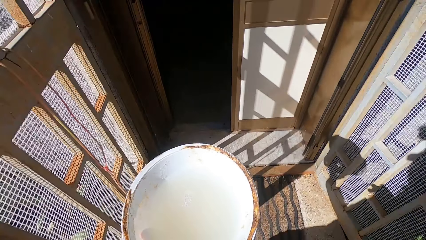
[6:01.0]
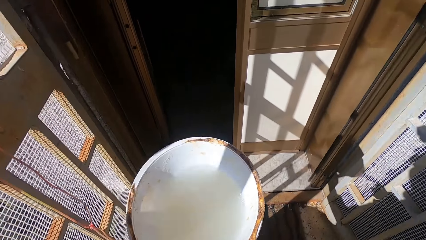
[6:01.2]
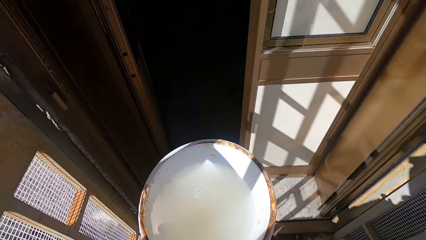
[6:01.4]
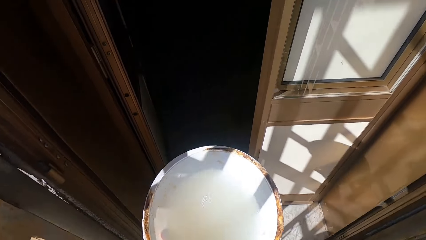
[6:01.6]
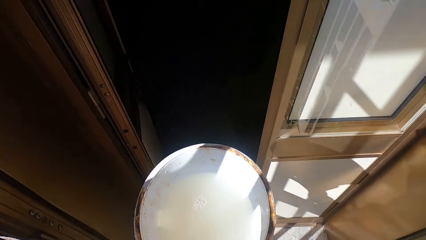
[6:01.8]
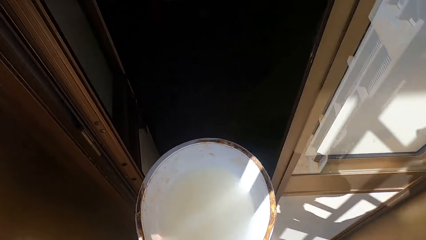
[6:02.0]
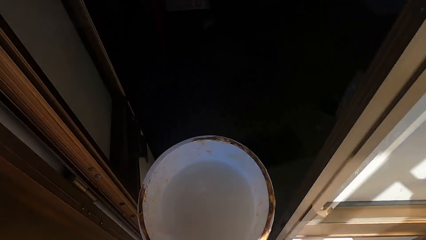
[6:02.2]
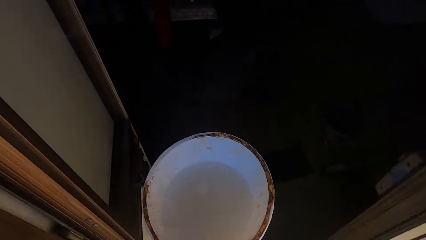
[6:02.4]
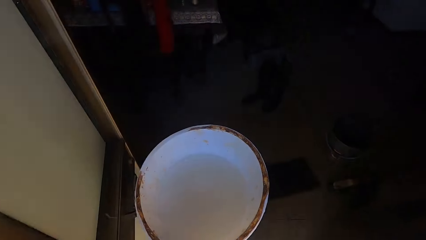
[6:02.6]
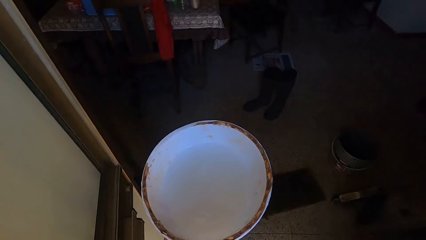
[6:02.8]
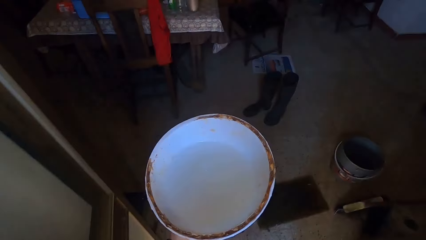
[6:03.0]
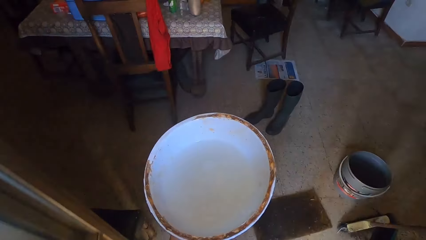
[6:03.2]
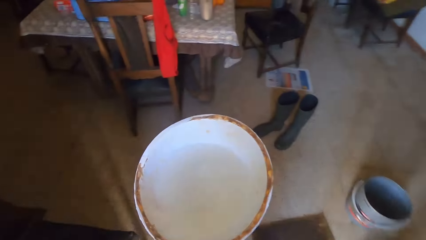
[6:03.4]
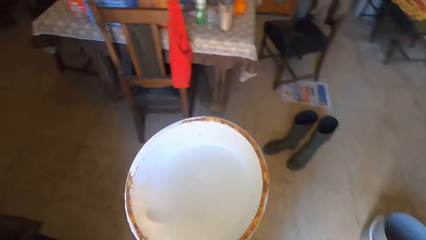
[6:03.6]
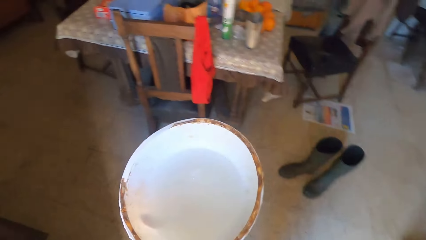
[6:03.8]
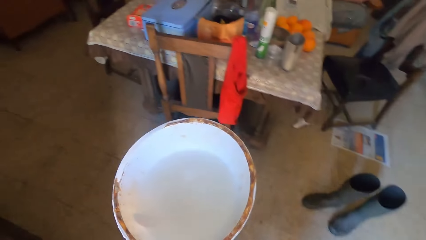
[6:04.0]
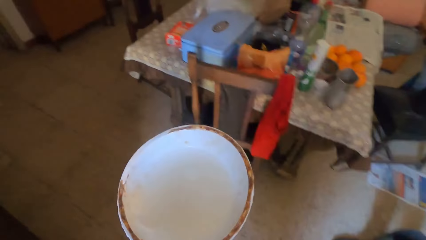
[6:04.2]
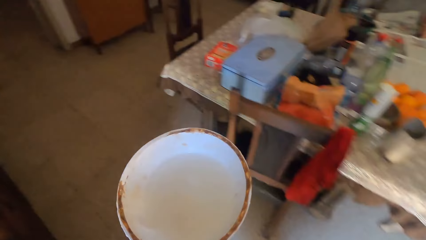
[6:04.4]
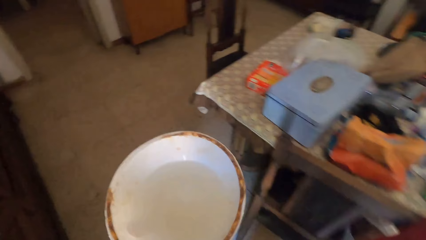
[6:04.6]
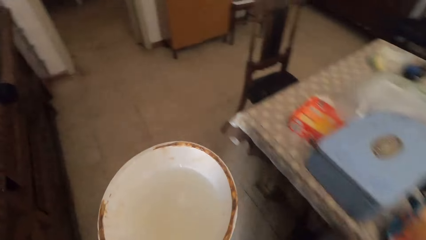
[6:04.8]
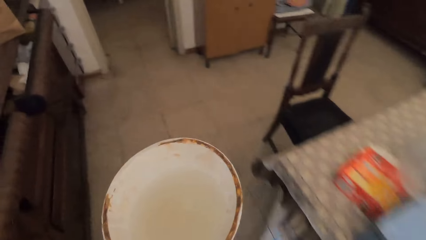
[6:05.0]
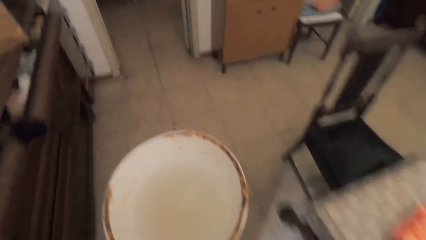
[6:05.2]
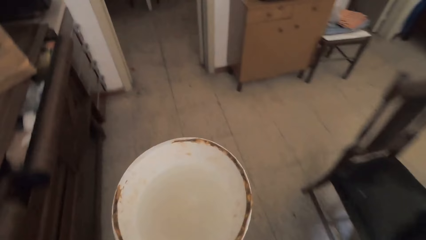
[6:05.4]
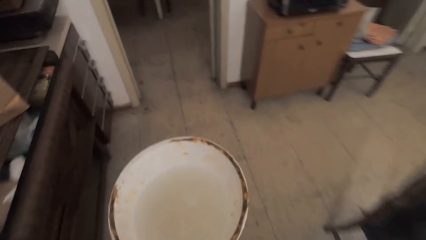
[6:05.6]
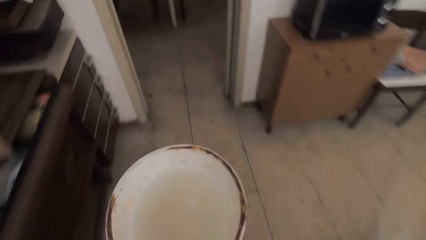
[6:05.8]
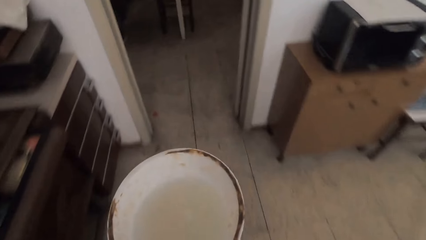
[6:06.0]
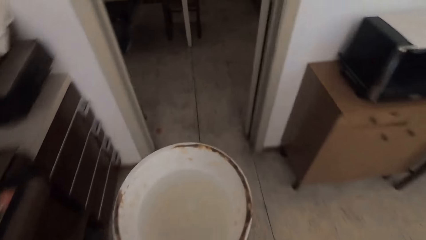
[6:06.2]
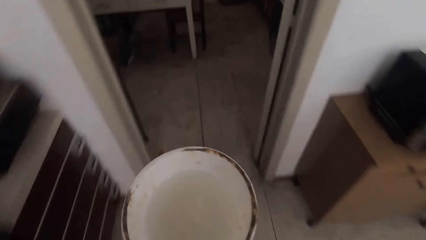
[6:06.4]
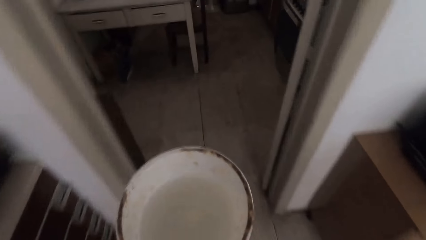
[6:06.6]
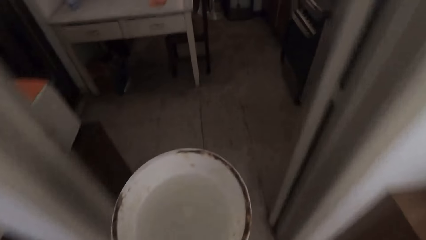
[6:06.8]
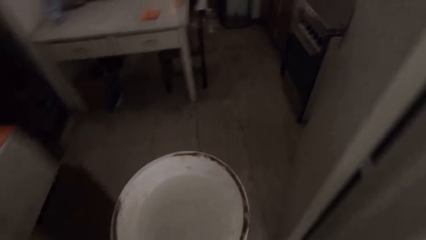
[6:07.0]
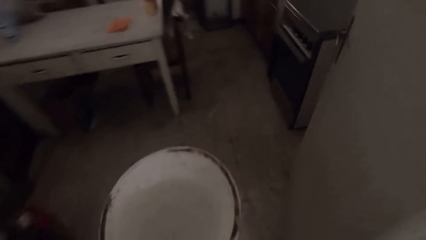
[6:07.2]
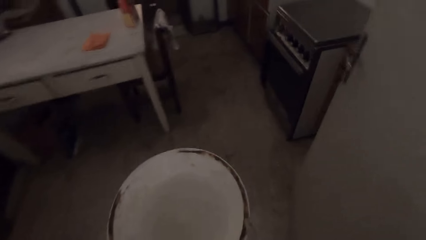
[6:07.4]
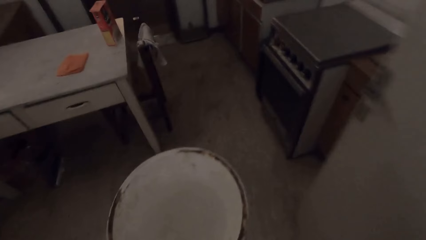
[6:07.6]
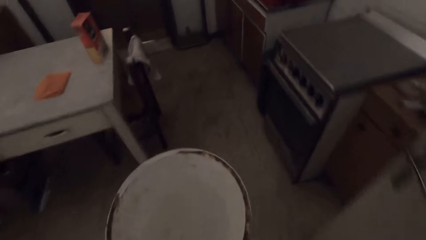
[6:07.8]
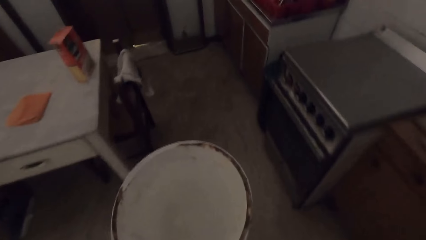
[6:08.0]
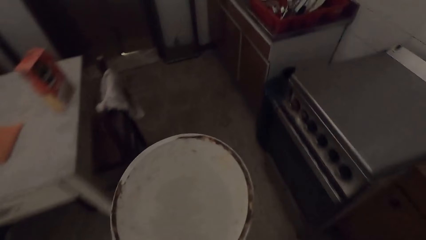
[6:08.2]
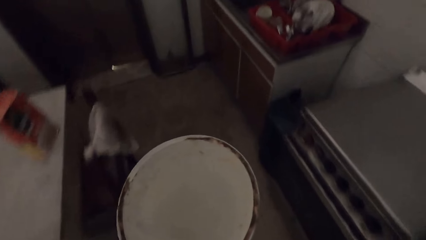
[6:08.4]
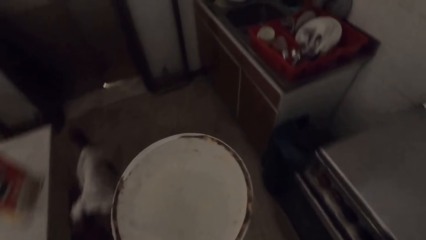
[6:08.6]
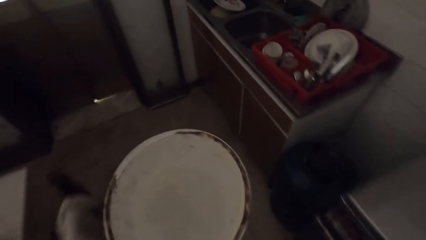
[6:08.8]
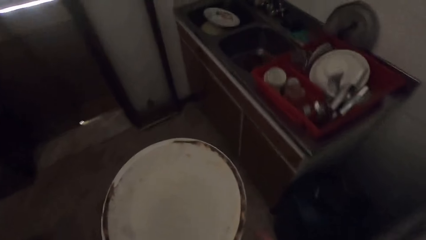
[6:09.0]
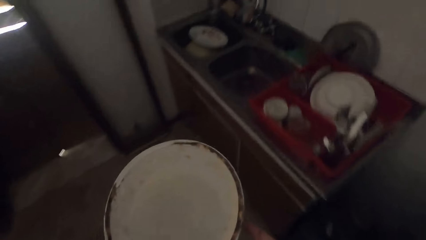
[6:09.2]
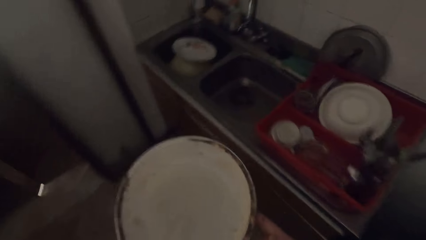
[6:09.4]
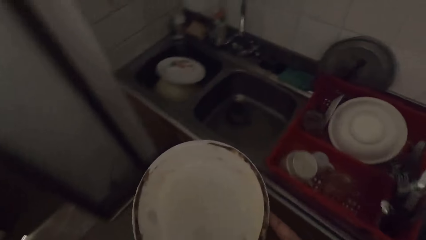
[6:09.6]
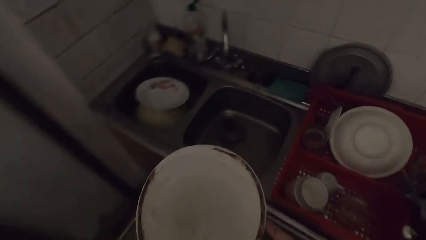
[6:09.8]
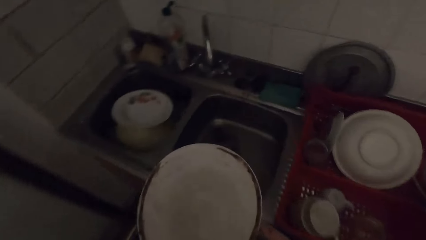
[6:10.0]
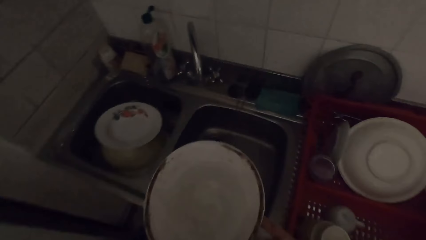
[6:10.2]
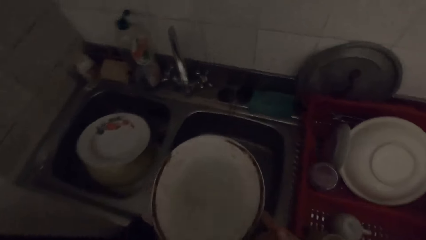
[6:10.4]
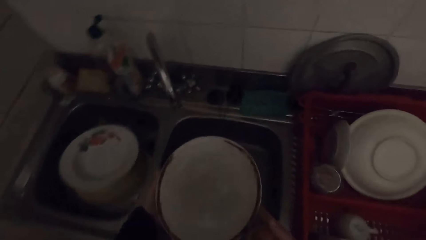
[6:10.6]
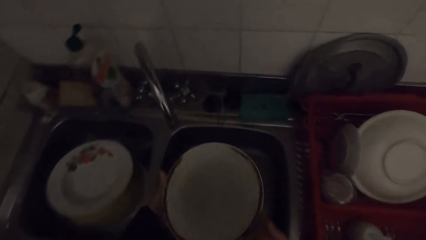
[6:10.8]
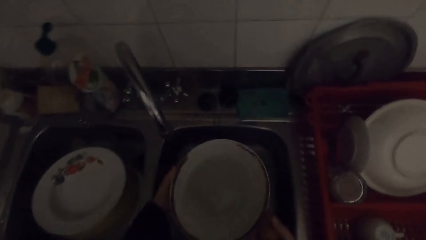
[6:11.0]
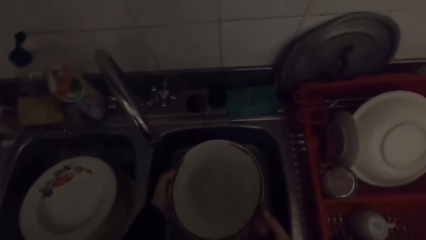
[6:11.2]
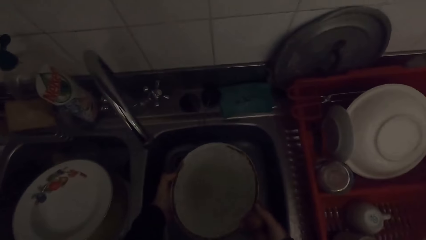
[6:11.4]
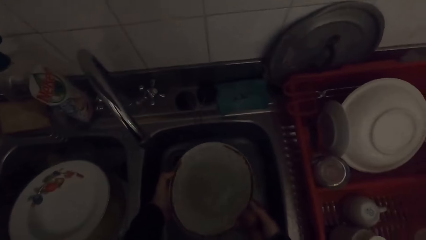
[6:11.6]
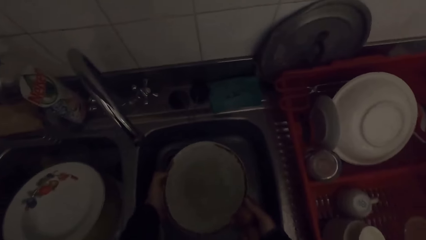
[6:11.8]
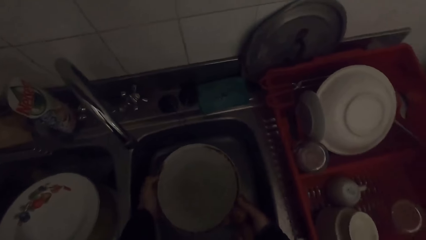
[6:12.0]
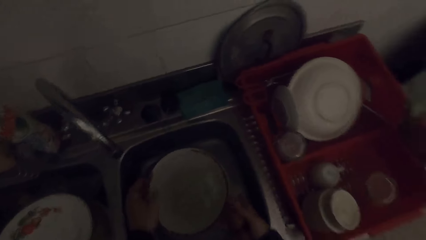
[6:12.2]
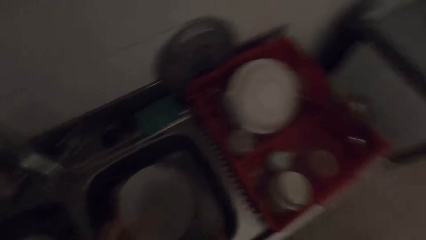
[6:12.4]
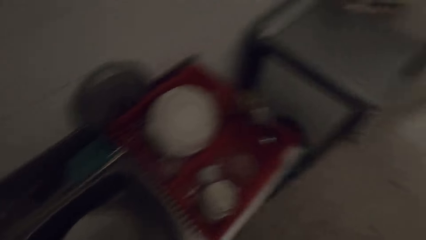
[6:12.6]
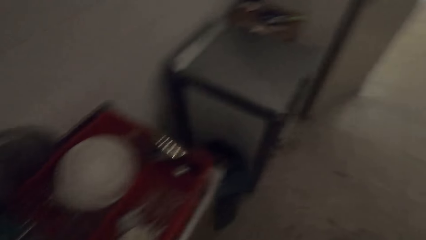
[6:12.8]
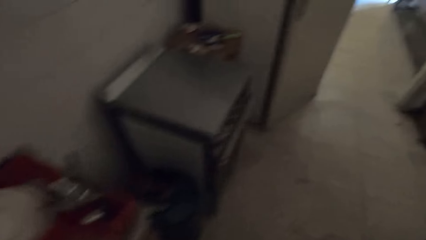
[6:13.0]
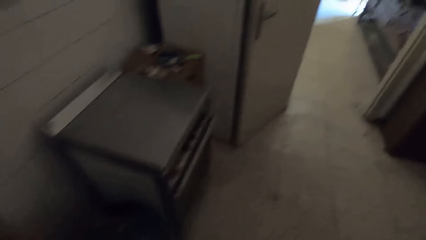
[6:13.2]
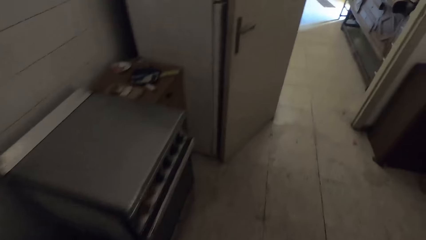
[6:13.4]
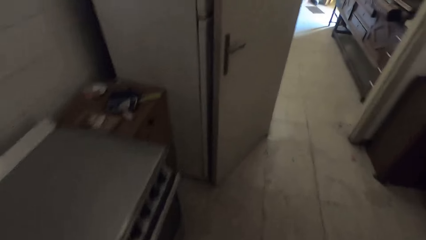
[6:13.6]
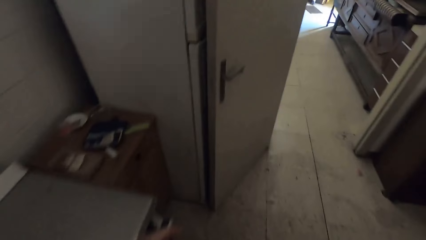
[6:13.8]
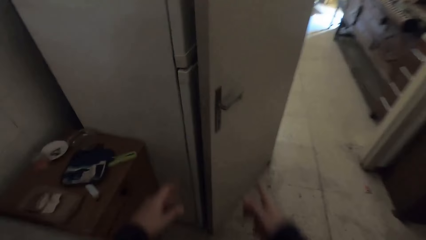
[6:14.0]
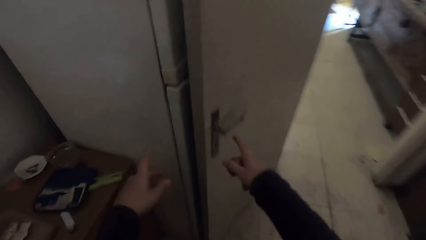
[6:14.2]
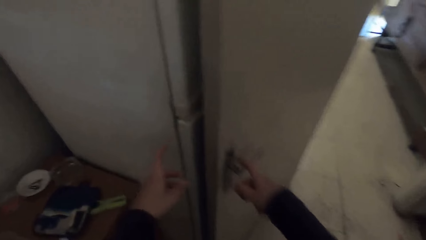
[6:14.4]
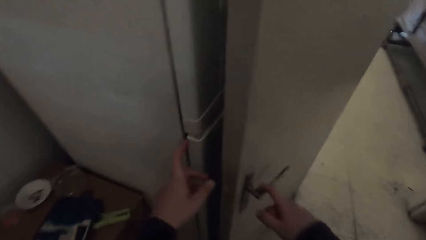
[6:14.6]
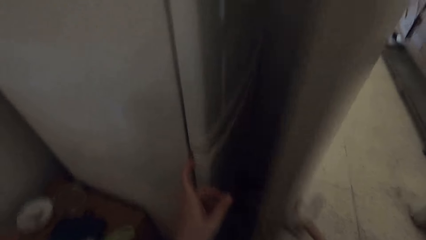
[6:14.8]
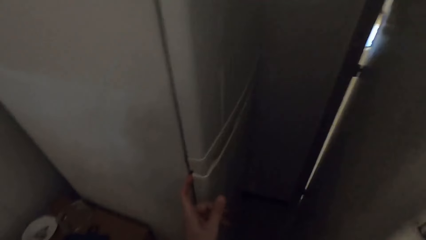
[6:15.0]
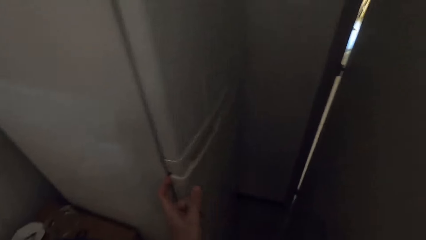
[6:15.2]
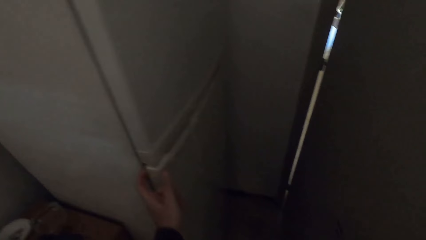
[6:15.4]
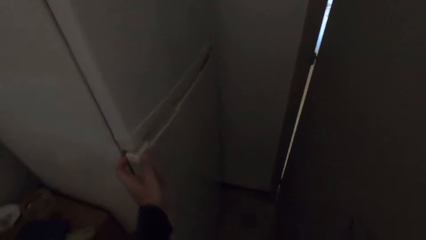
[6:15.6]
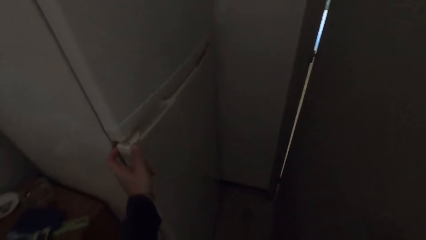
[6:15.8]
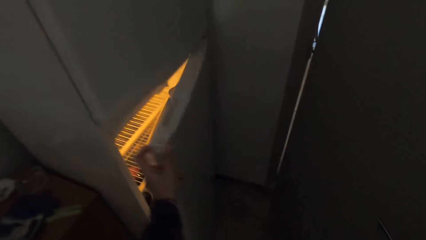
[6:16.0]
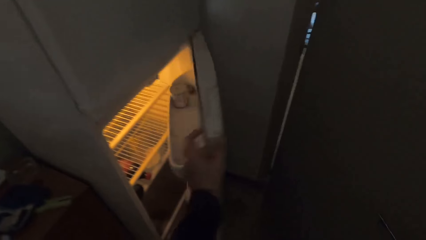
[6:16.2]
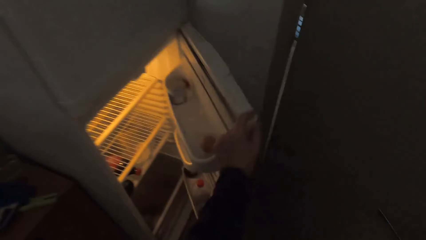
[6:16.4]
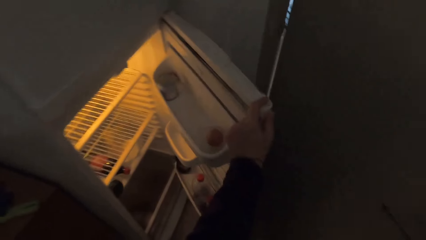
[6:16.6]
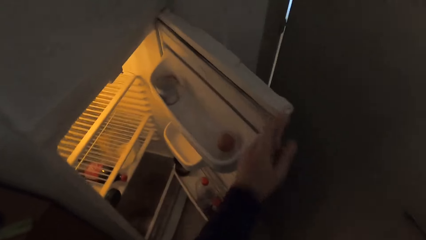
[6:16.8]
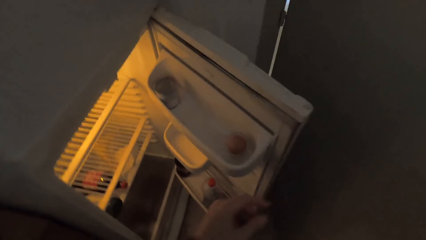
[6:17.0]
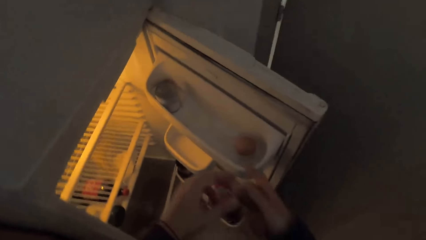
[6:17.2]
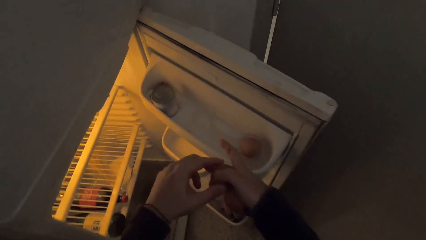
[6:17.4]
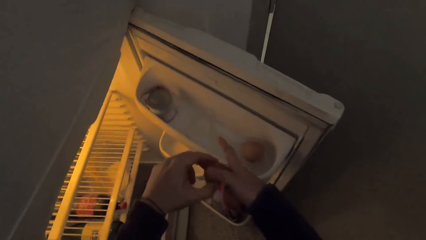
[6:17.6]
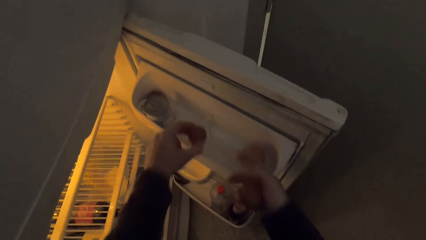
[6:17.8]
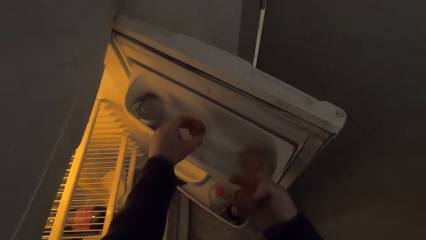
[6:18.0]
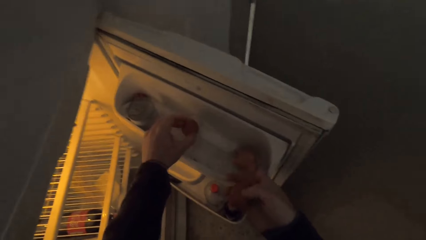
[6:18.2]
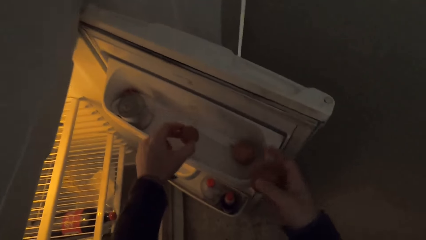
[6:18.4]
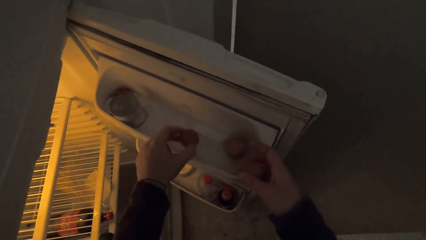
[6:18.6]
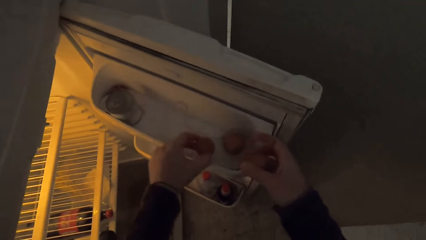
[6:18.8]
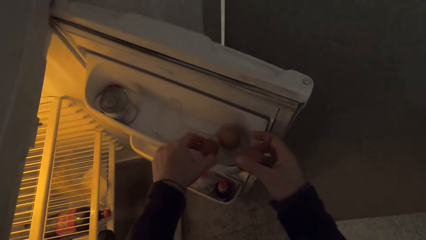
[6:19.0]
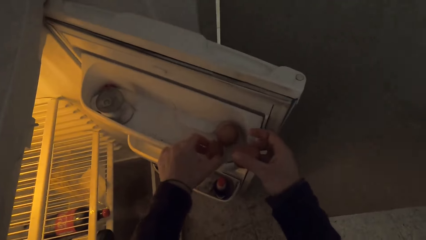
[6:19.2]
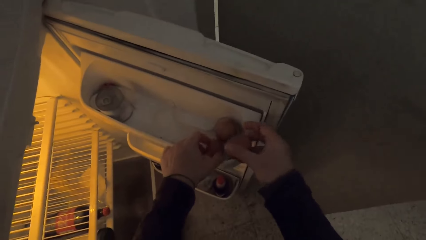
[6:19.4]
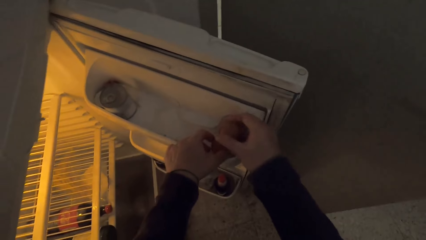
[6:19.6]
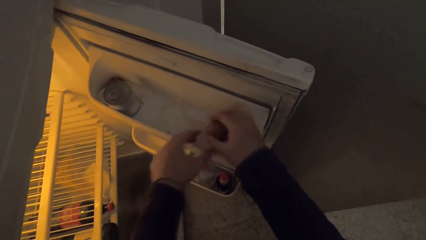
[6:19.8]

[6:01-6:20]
The camera wearer enters the house. He walks around in the house. He drops the bowl in the sink with both hands. He steps forward. He moves the door. He touches the fridge. He opens the refrigerator with his left hand. He passes the egg to the left hand. He keeps the eggs in the refrigerator on the fridge shelf with both hands.
